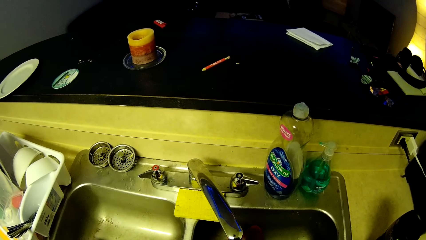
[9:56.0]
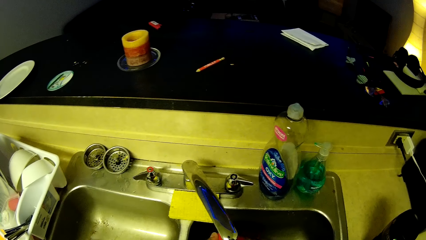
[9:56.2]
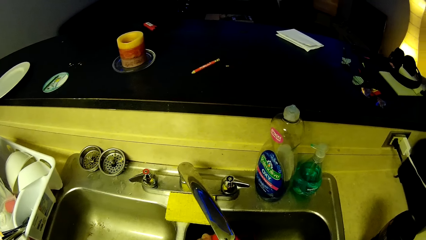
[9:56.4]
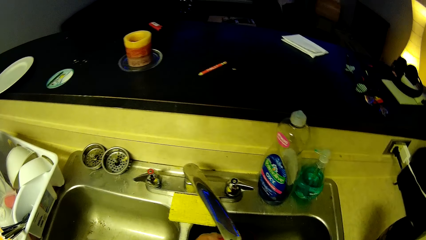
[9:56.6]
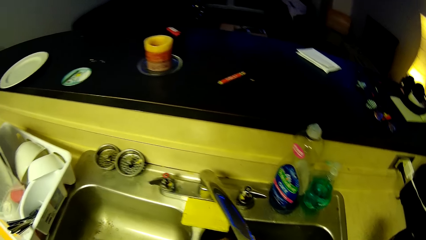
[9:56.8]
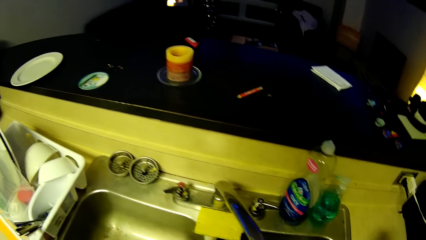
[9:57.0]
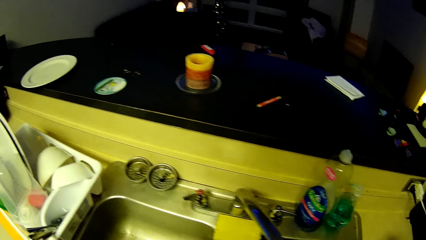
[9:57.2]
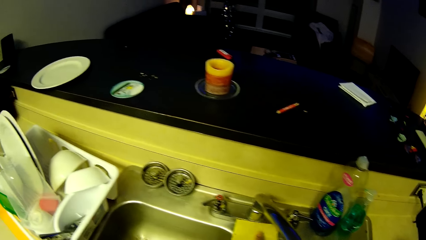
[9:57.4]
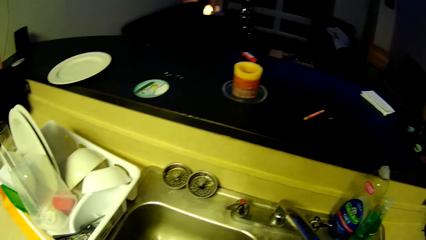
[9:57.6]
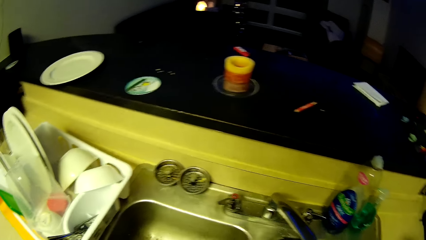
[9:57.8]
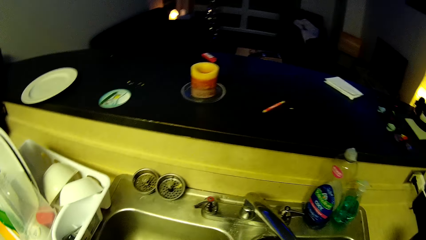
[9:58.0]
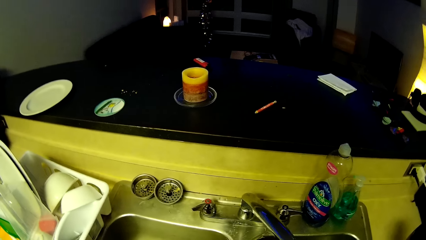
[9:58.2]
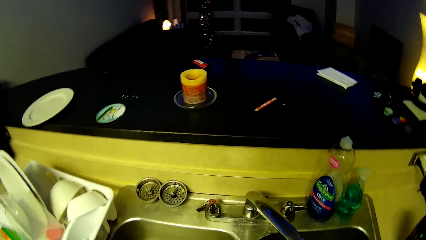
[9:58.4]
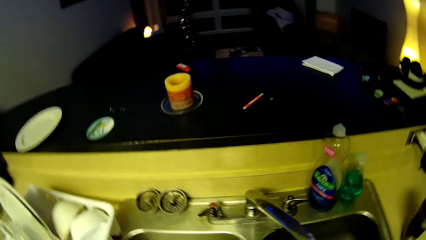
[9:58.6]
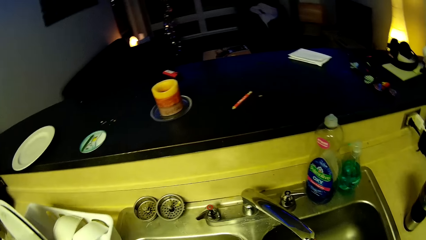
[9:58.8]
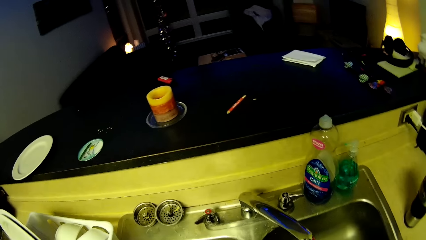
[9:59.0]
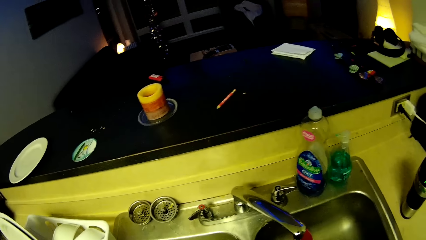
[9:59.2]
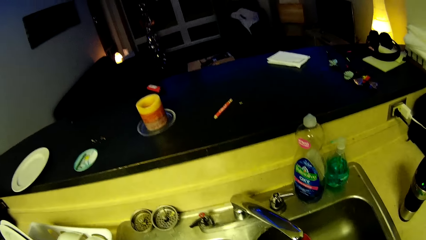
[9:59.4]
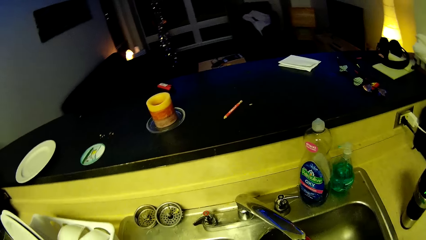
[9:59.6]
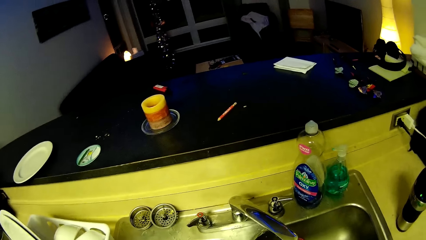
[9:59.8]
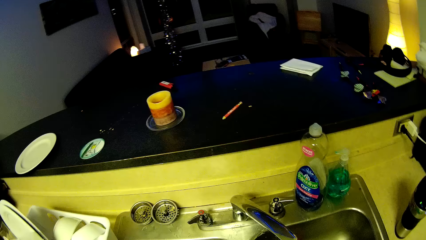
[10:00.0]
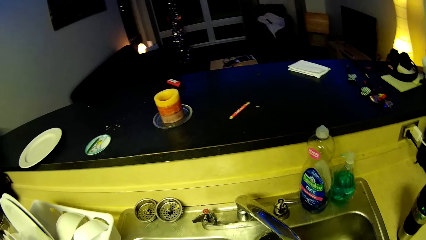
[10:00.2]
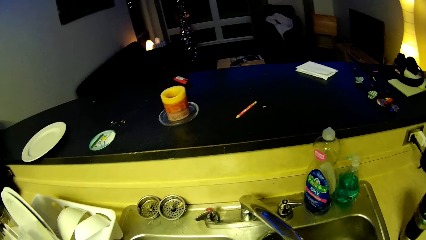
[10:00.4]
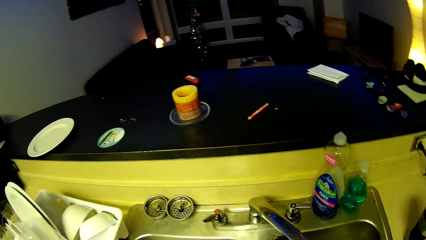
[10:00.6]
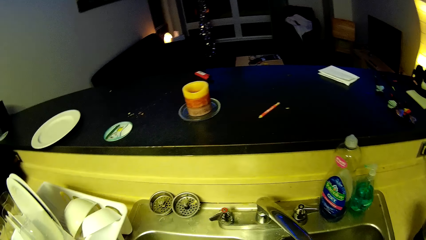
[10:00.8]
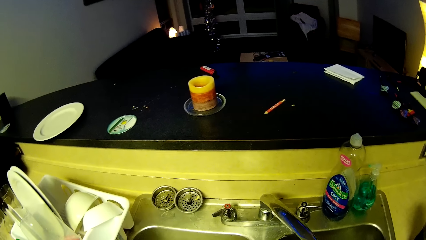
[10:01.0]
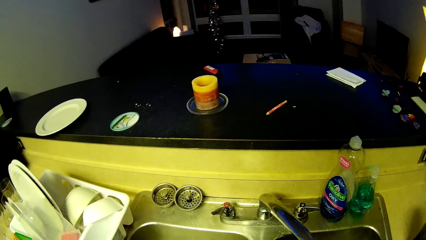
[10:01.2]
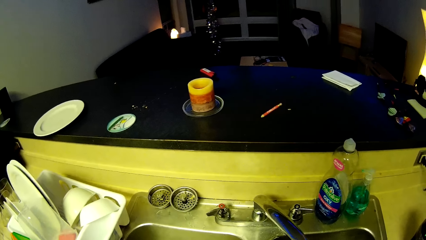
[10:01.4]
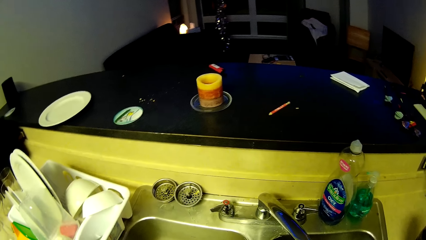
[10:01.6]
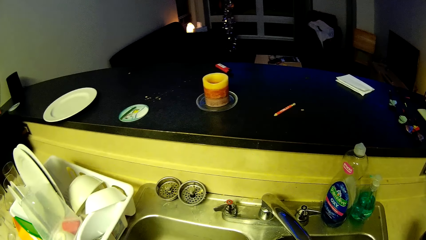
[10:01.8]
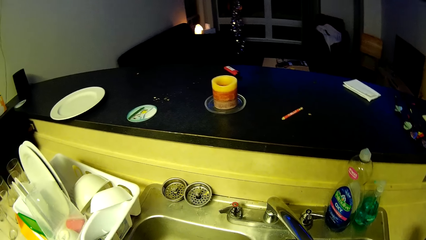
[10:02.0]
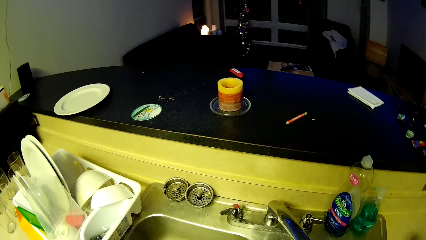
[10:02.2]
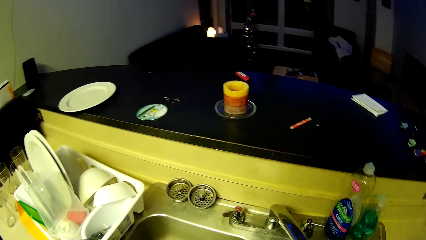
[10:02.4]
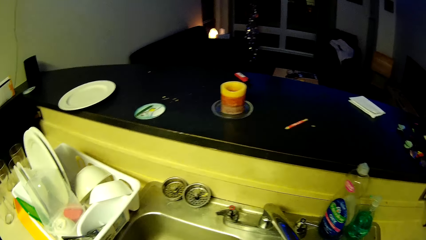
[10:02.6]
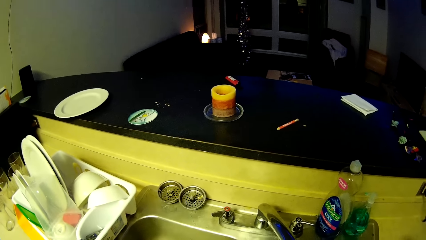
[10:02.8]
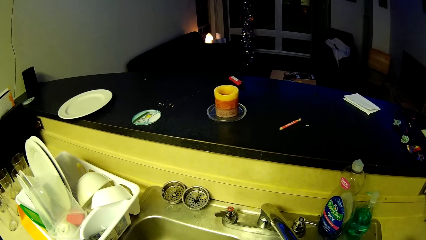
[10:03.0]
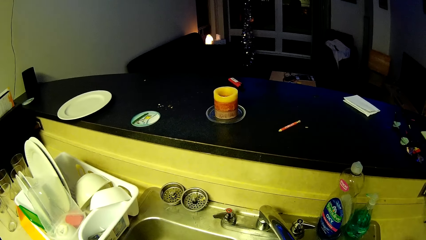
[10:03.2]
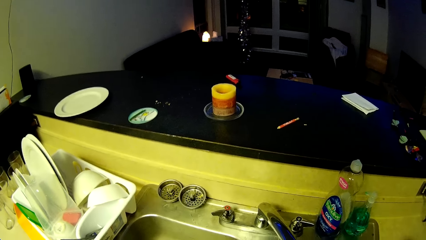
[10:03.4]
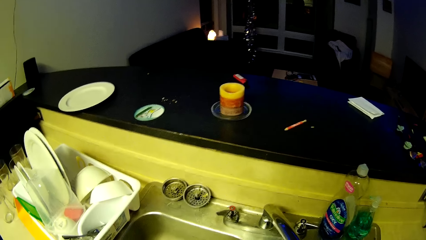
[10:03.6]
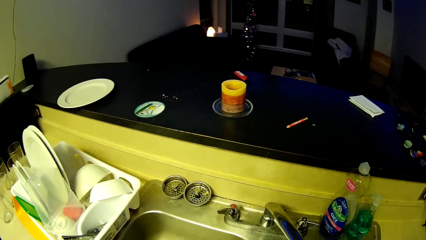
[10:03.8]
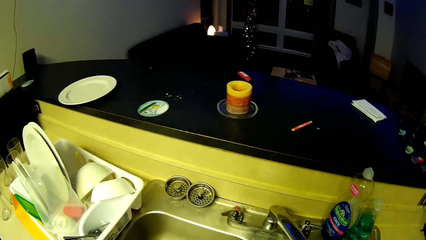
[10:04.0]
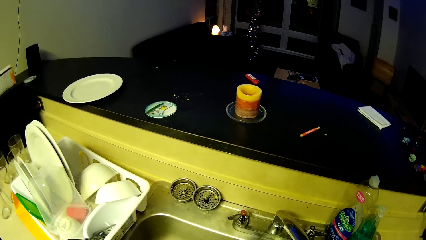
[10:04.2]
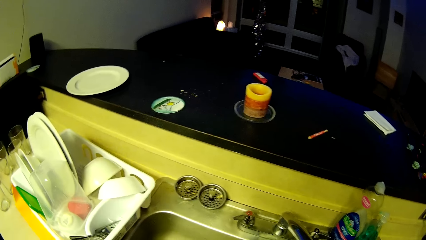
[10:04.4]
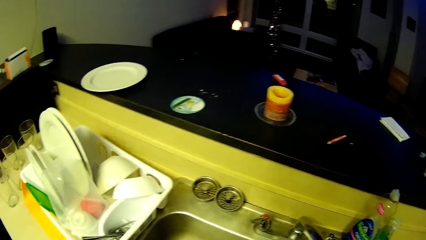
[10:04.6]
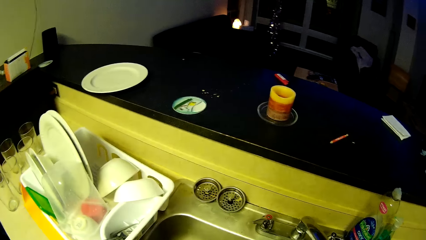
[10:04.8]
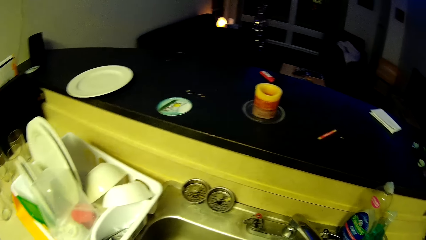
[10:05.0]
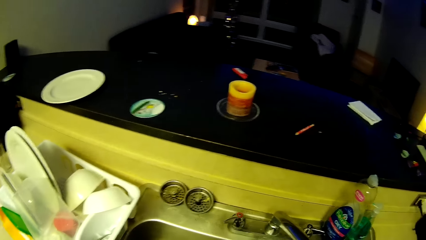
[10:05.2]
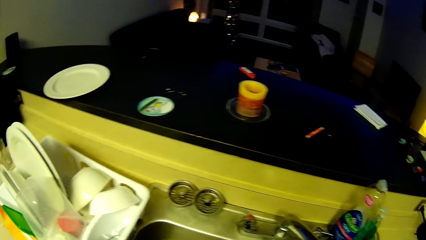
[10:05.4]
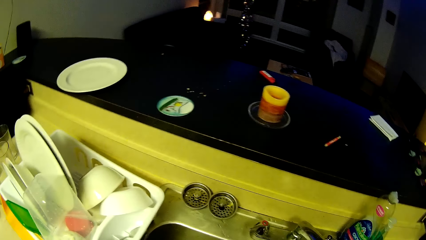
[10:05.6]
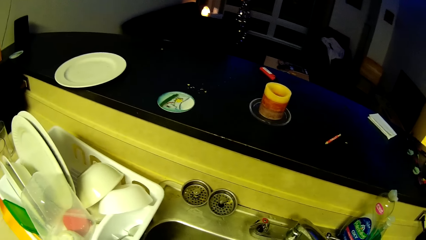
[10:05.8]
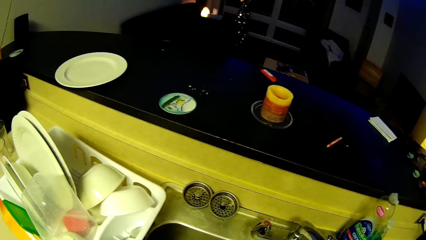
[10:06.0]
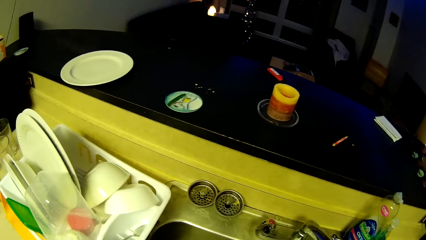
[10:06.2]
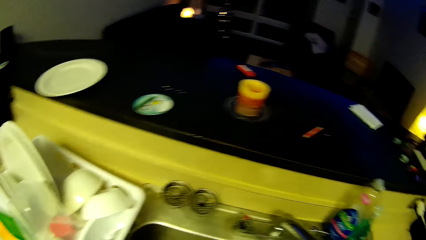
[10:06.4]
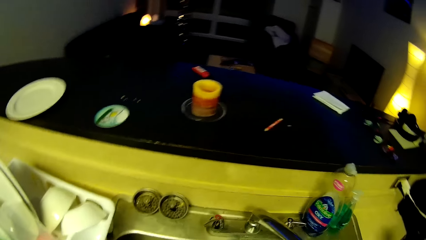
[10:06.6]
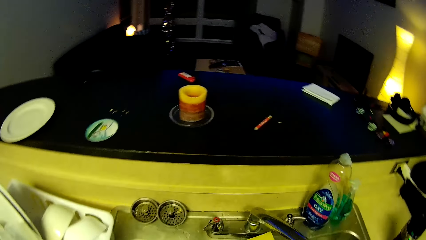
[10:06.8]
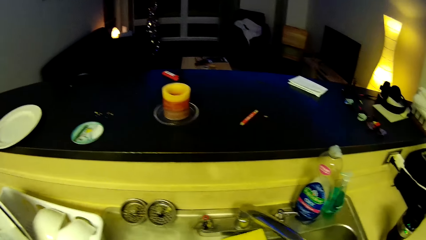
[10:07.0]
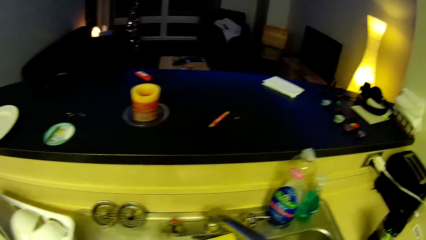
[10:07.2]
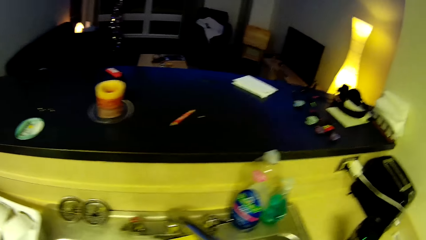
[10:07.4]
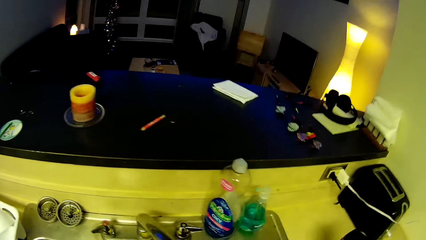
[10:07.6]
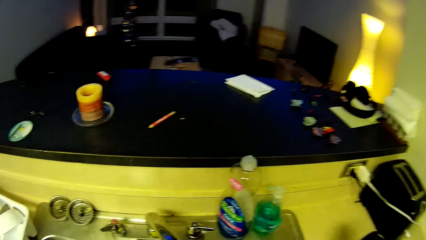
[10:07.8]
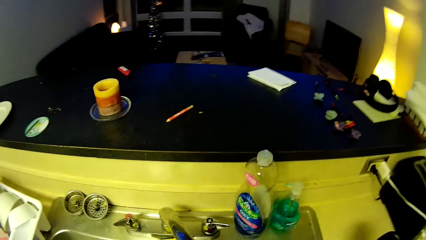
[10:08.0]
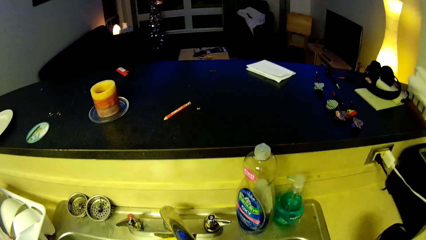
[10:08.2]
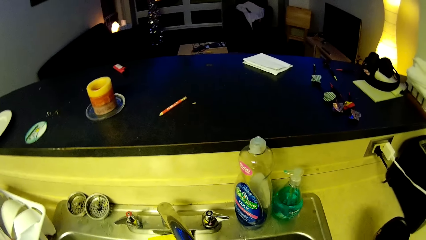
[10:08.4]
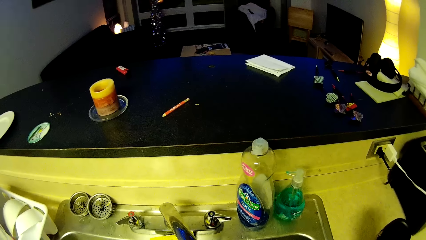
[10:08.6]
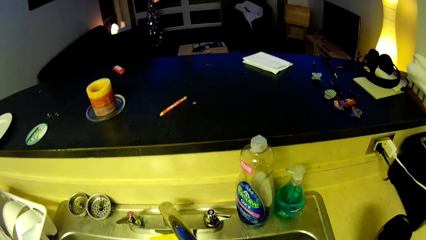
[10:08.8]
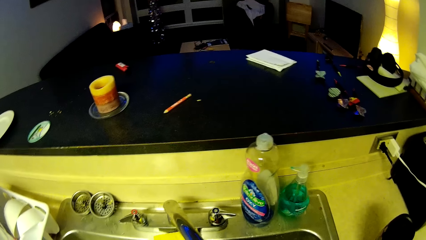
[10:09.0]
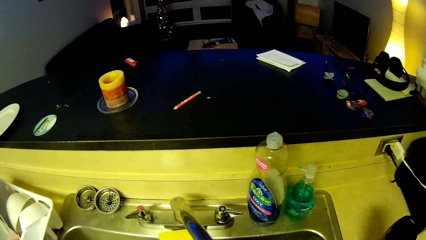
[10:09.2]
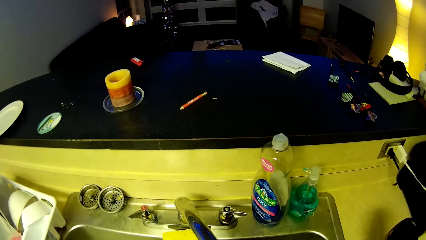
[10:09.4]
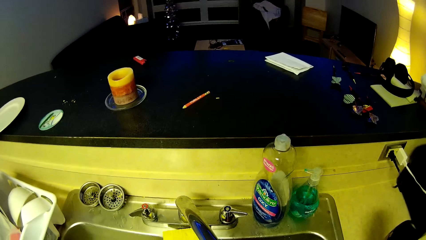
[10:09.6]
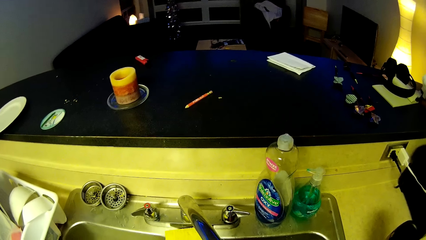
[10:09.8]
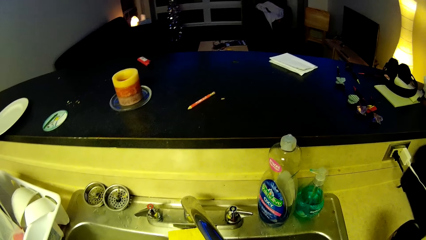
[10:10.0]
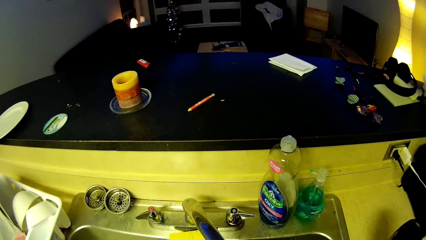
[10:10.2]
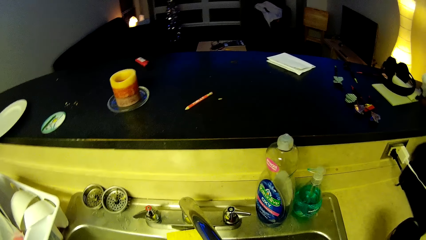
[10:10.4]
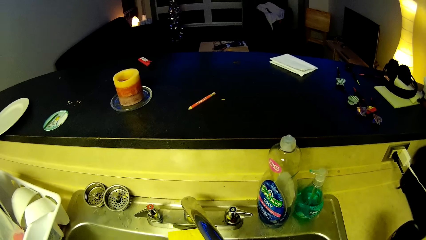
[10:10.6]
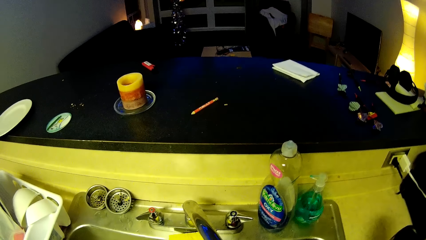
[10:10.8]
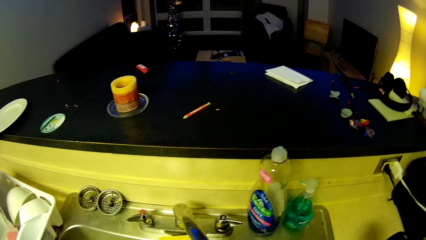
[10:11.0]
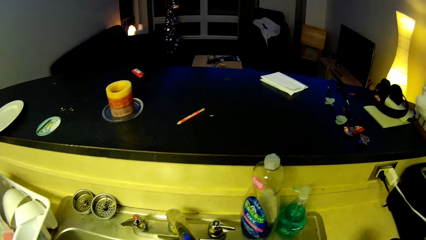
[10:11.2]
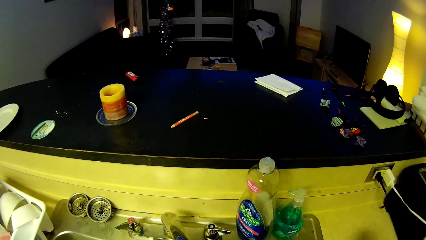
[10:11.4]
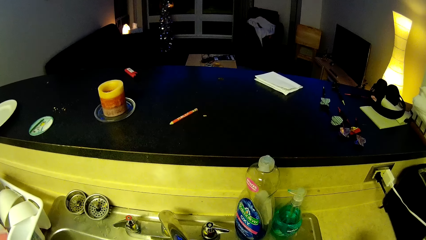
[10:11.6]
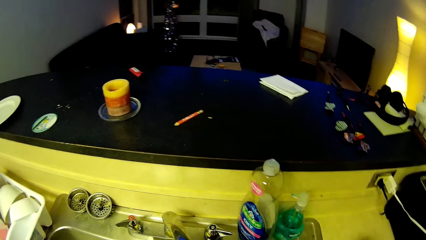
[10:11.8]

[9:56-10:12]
The camera wearer picks up a sponge from the sink. They drop the sponge on the sink.
